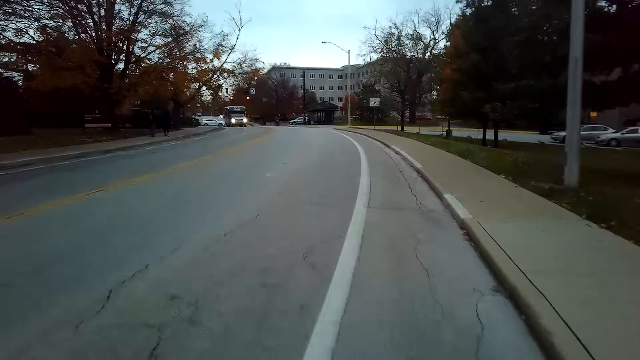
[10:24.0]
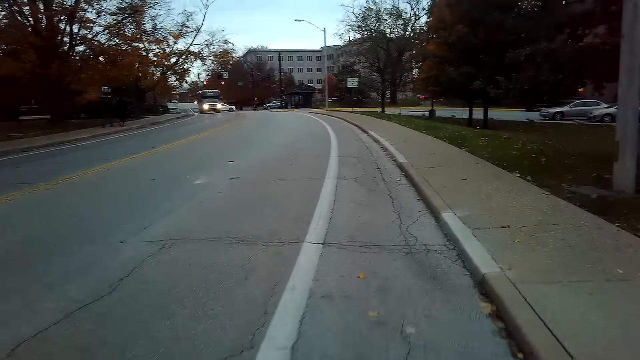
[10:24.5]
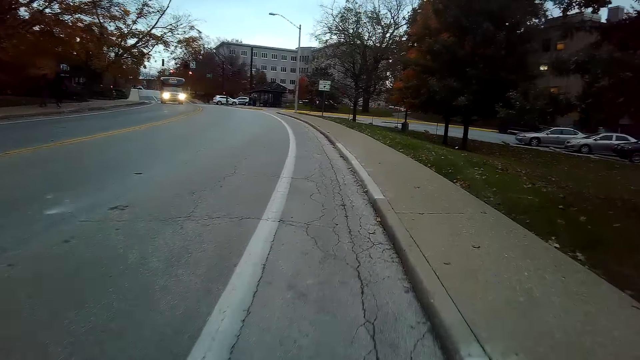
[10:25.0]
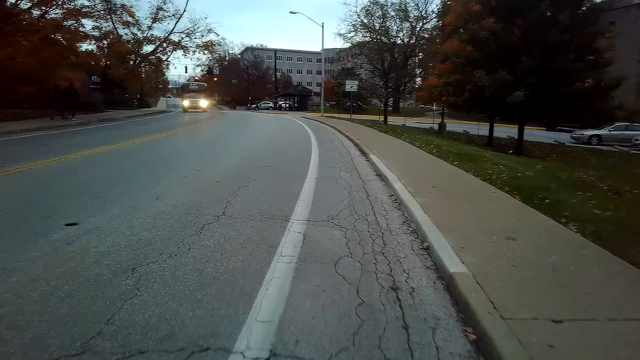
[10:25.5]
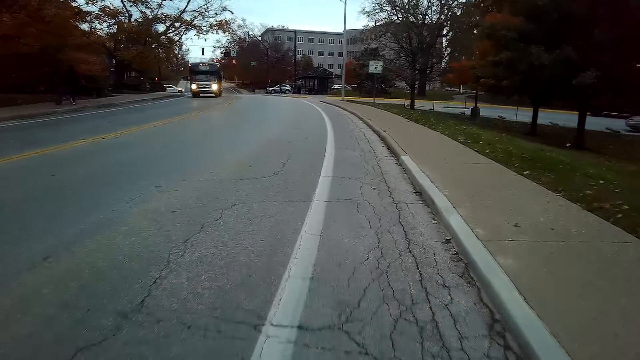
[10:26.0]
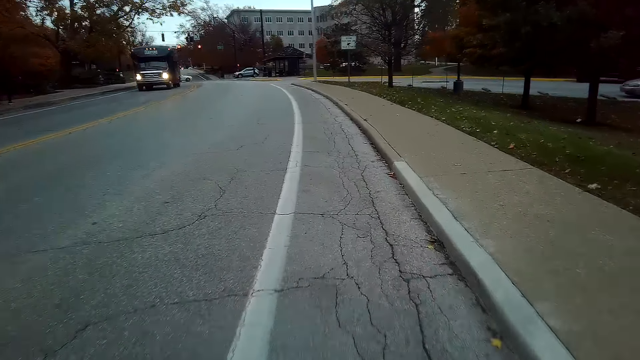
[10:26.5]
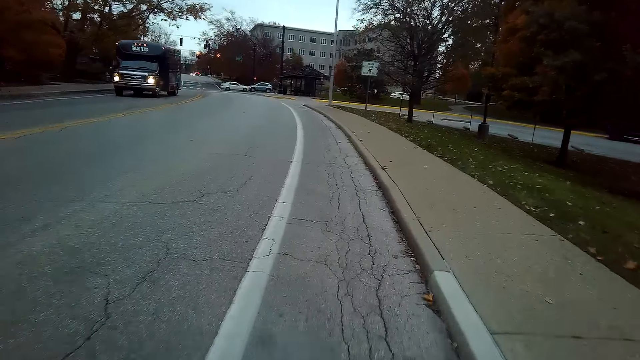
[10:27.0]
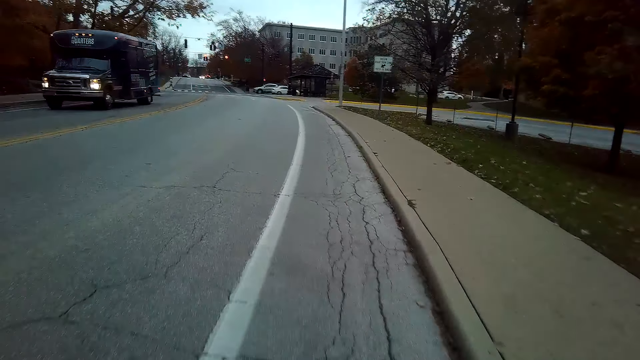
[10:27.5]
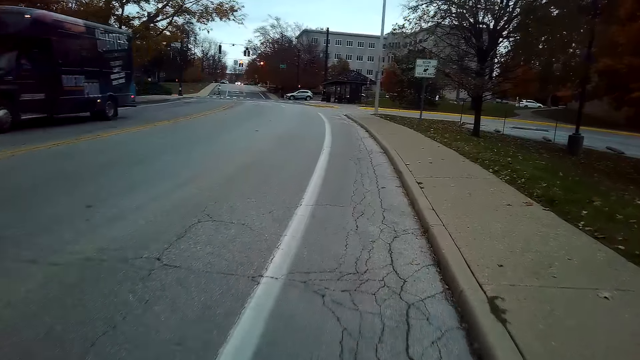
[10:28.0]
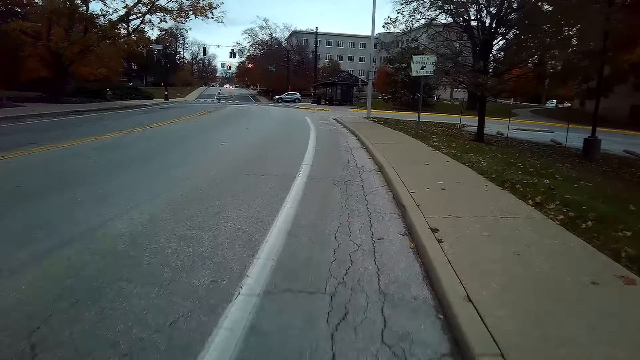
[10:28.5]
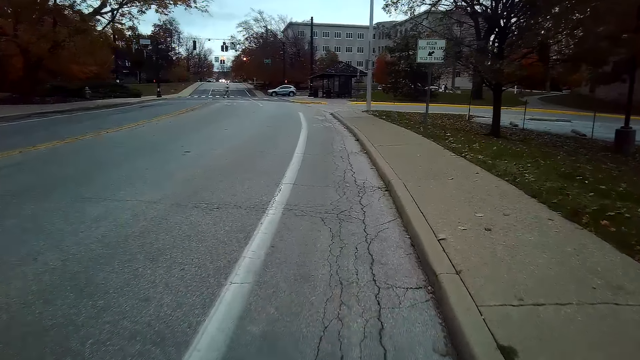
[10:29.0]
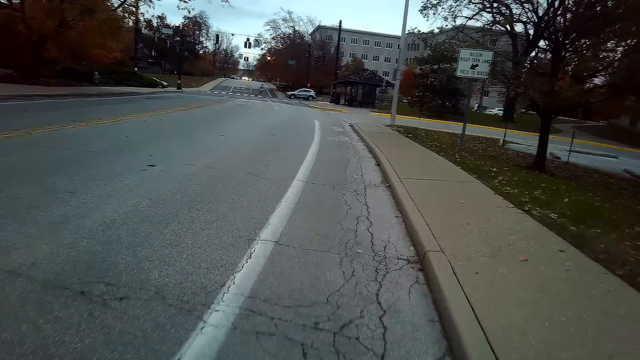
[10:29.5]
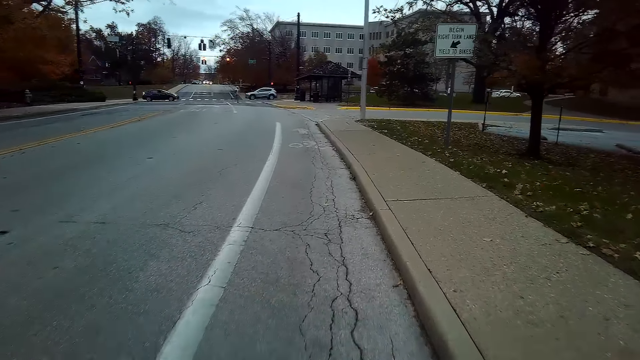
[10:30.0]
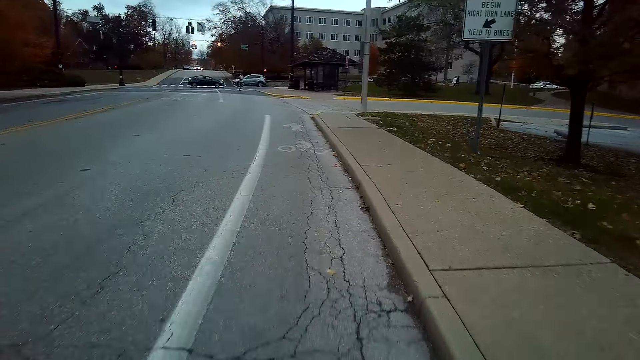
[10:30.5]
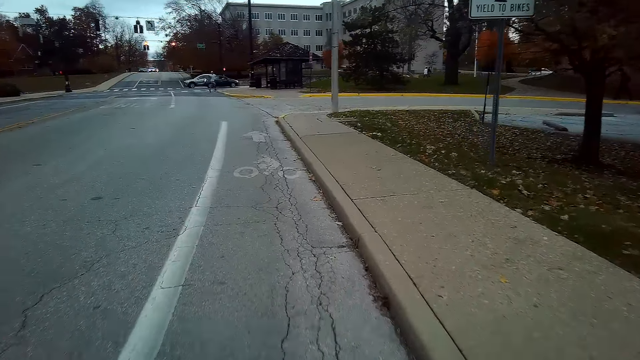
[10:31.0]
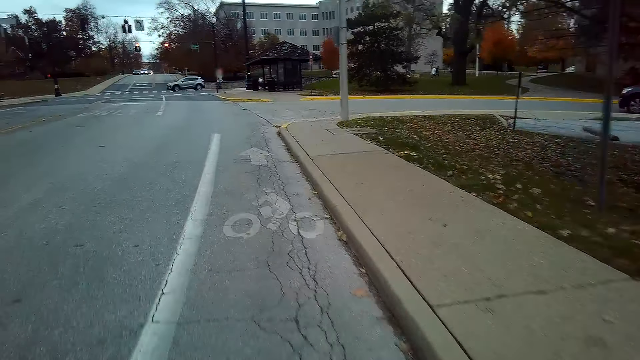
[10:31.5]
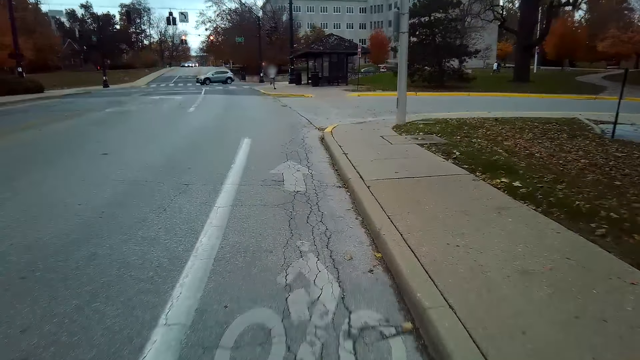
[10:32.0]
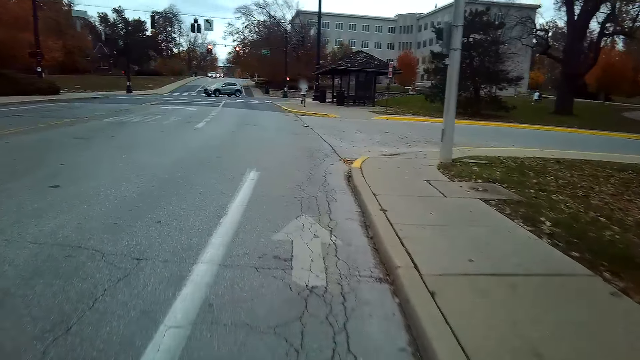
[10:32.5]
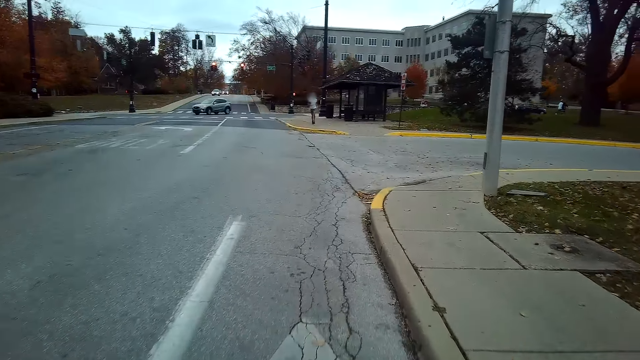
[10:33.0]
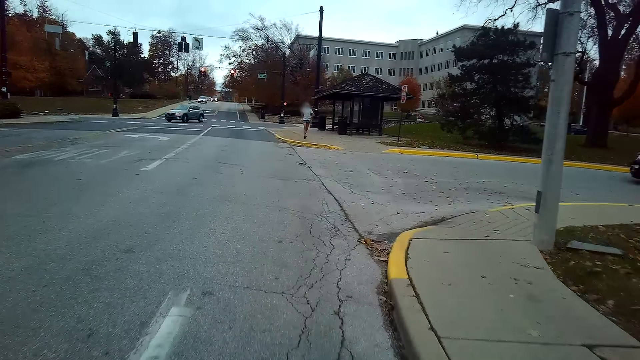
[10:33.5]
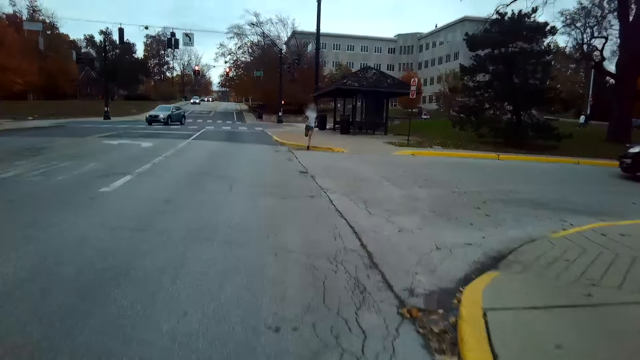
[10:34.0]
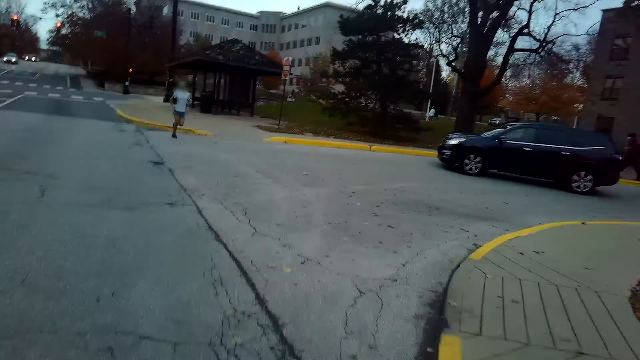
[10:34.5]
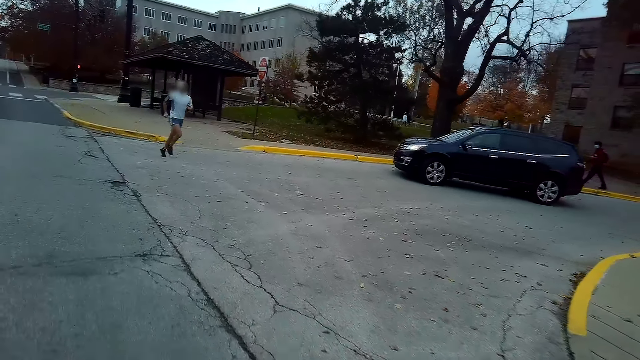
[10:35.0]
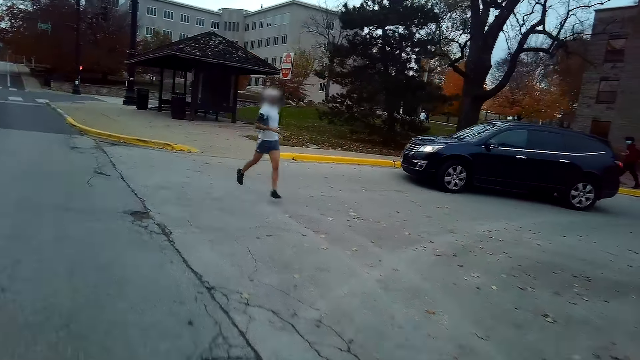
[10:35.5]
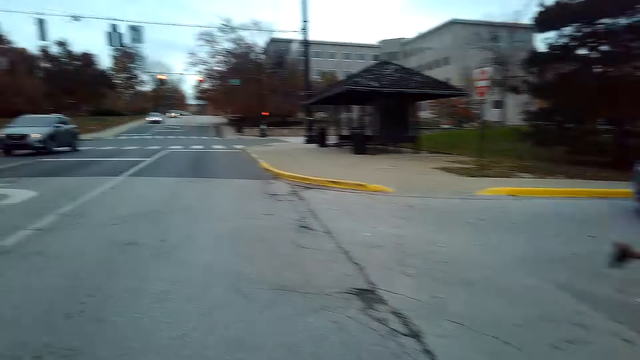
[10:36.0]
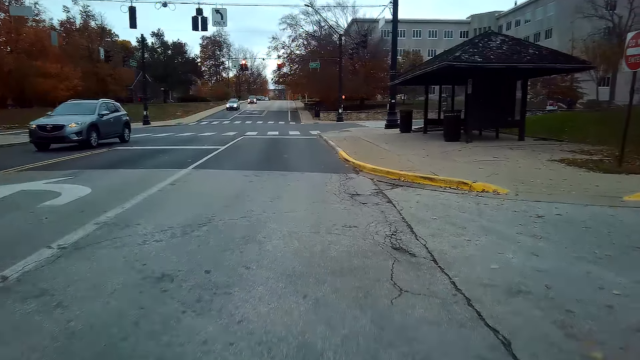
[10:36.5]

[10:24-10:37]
A man and a lady walk on the road. Another man crosses the zebra crossing. A third man walks on the road. The second man runs on the road.

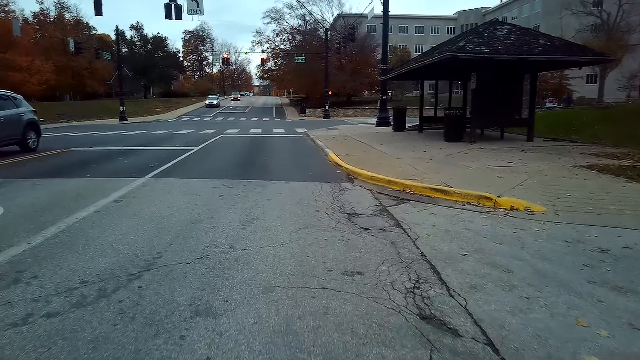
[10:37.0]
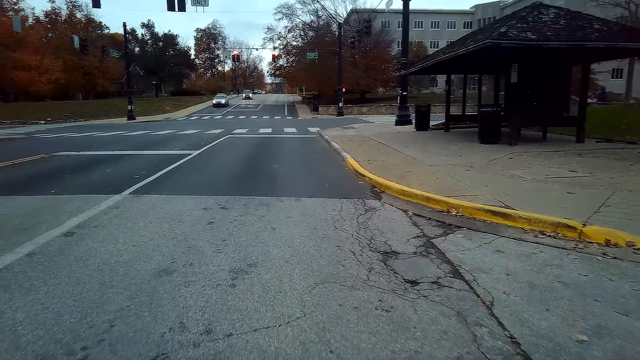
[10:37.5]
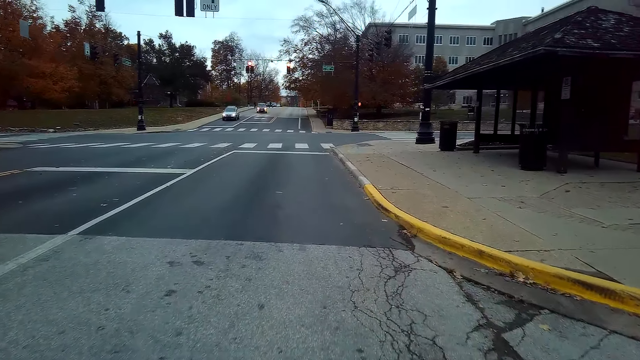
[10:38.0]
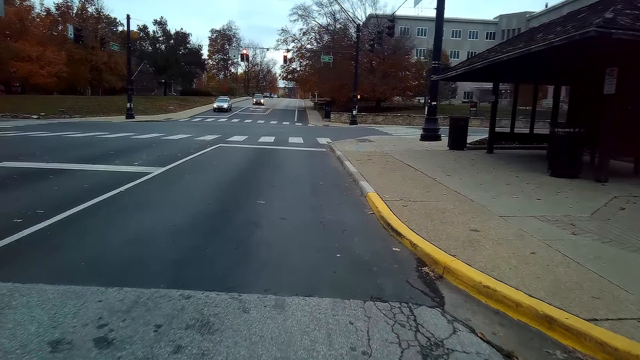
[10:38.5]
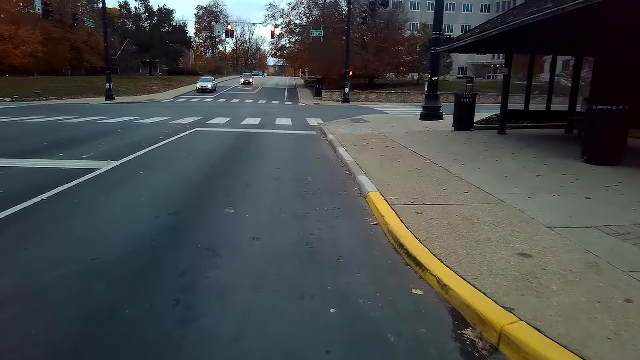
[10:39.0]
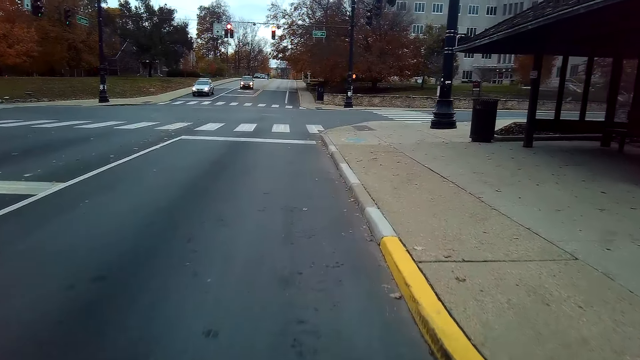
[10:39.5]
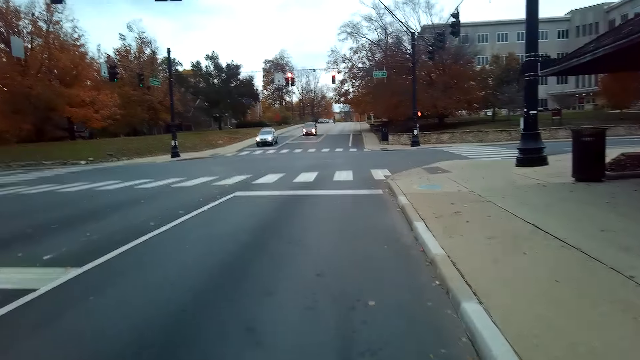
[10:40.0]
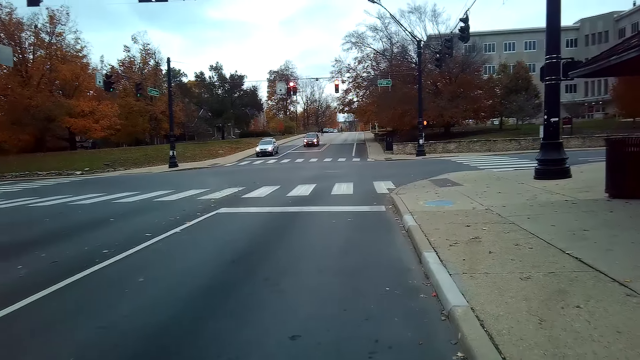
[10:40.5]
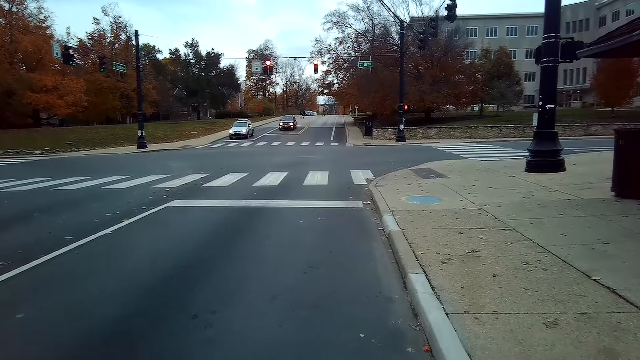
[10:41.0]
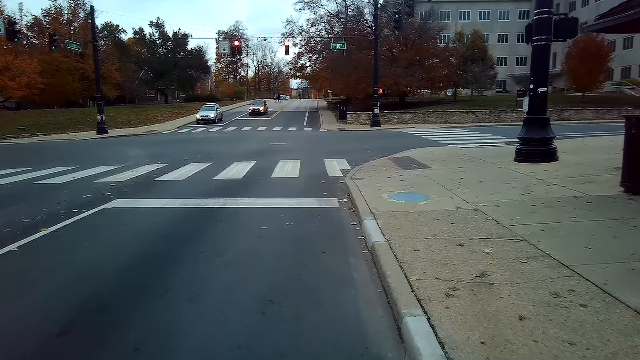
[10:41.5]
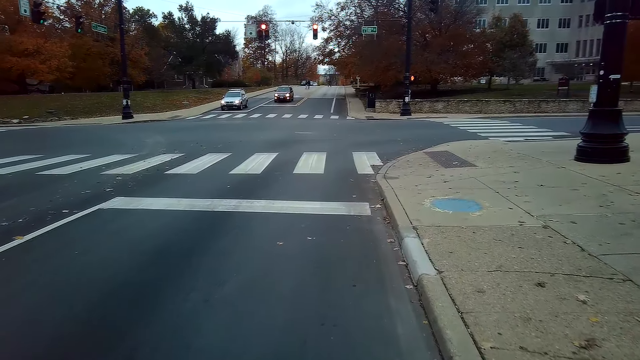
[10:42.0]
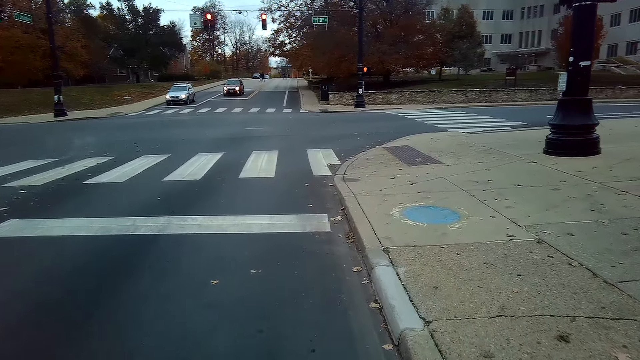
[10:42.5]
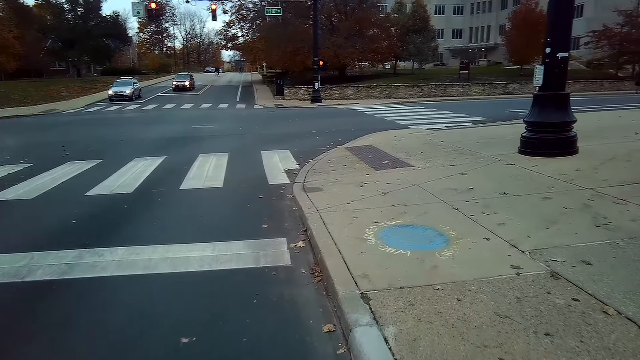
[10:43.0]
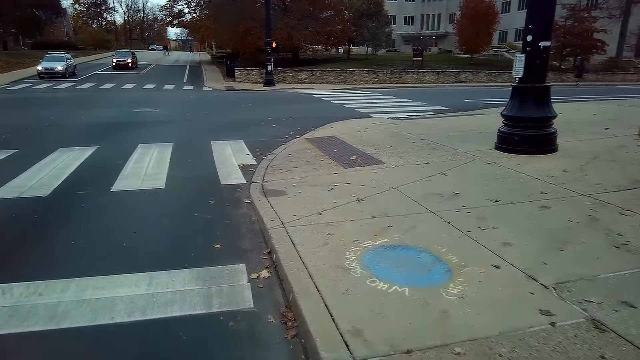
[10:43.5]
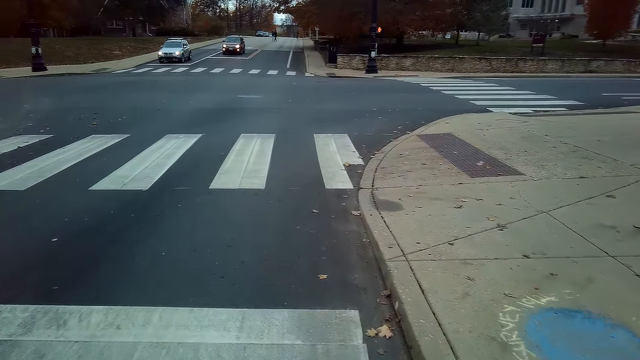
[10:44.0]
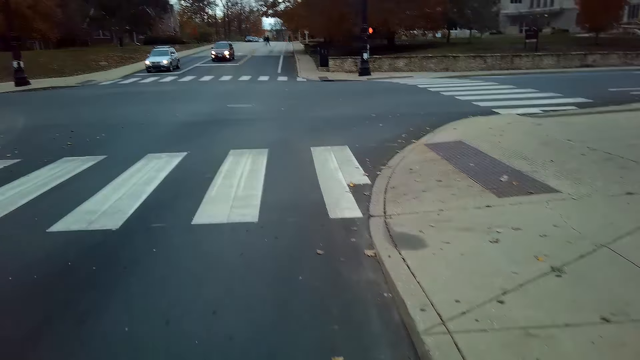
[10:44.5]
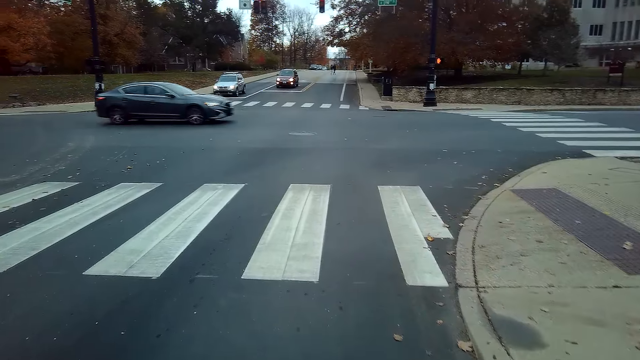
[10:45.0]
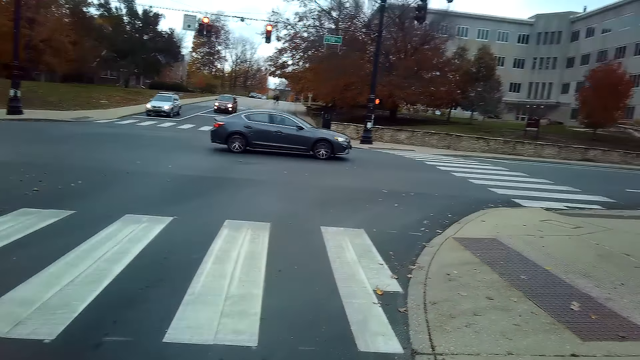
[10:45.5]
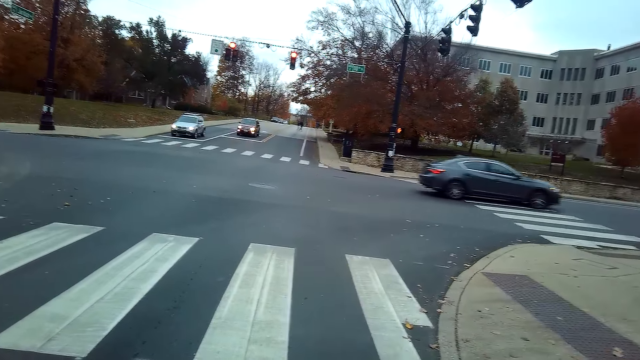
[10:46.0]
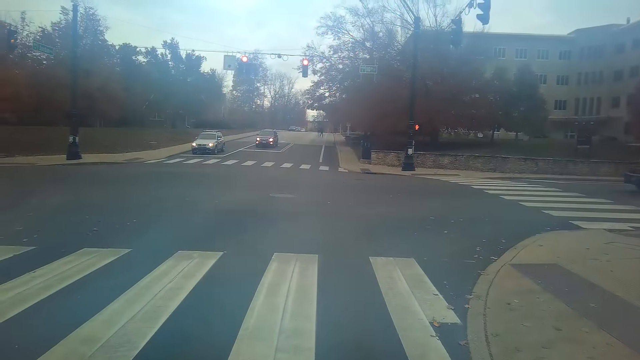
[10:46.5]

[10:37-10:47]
The camera wearer stops on the road.
